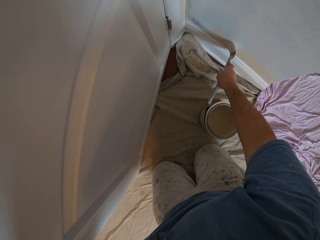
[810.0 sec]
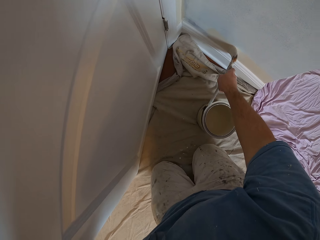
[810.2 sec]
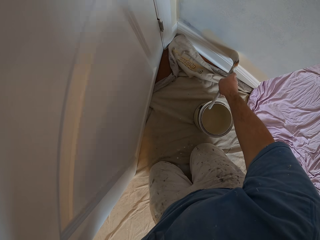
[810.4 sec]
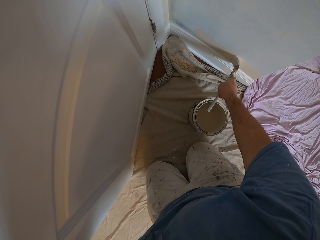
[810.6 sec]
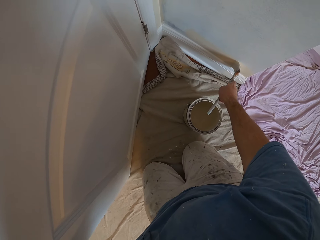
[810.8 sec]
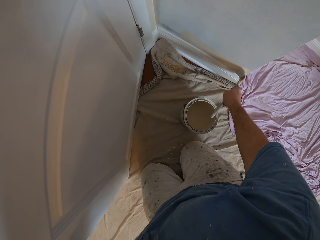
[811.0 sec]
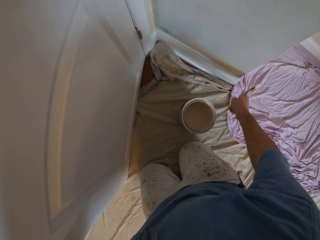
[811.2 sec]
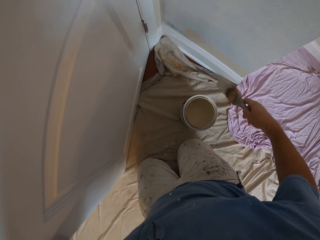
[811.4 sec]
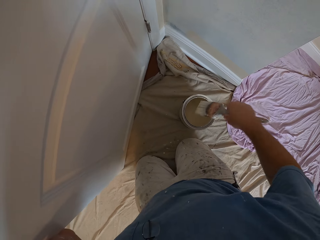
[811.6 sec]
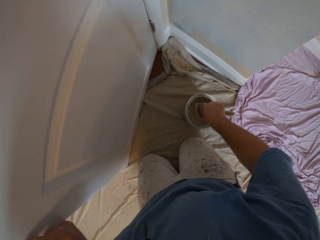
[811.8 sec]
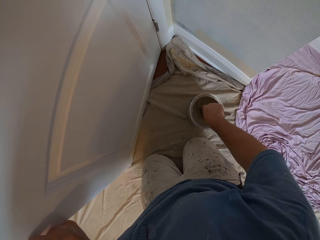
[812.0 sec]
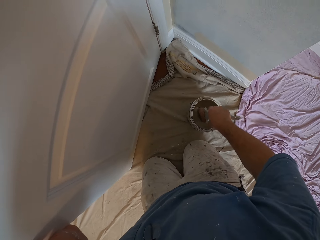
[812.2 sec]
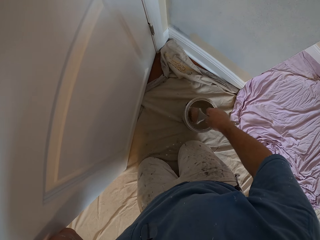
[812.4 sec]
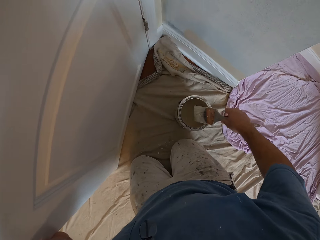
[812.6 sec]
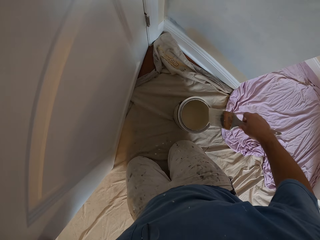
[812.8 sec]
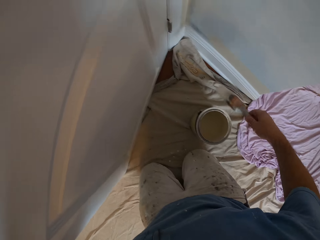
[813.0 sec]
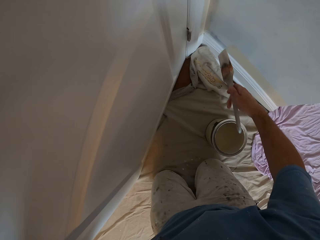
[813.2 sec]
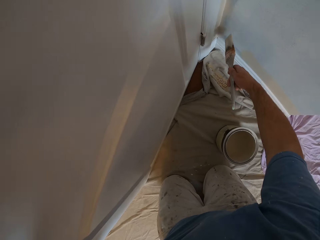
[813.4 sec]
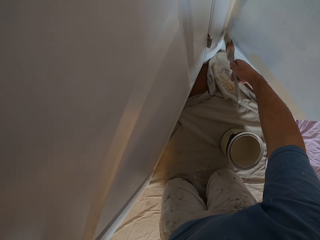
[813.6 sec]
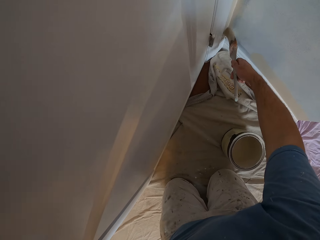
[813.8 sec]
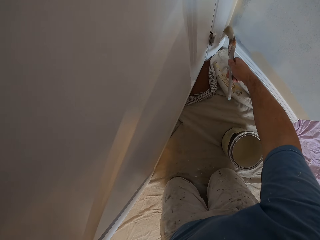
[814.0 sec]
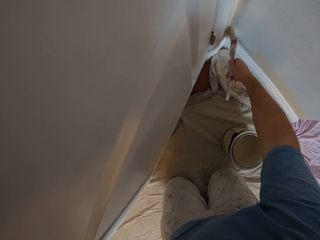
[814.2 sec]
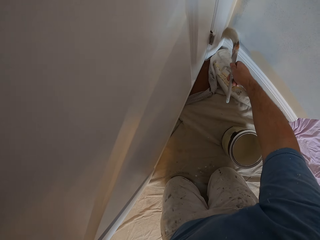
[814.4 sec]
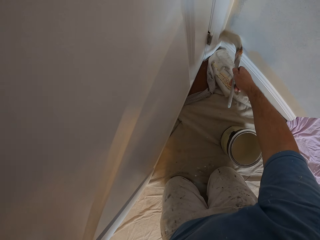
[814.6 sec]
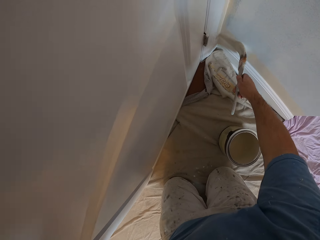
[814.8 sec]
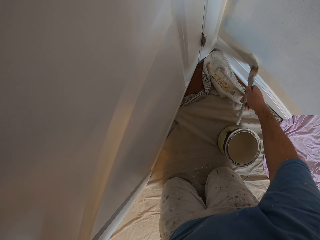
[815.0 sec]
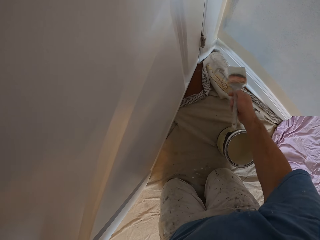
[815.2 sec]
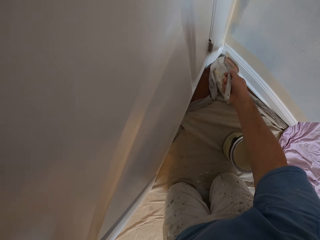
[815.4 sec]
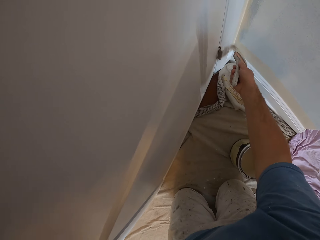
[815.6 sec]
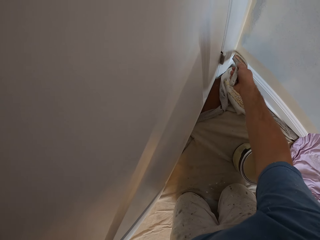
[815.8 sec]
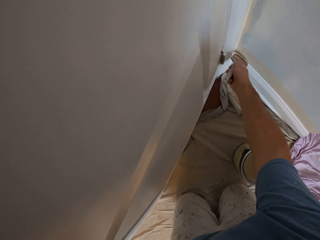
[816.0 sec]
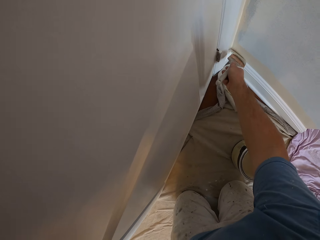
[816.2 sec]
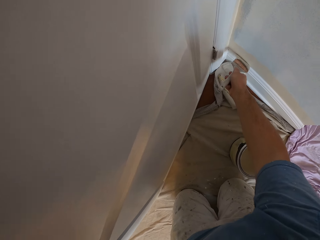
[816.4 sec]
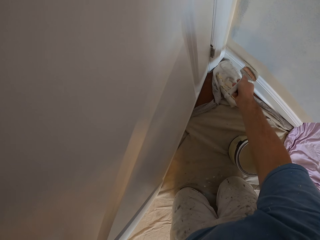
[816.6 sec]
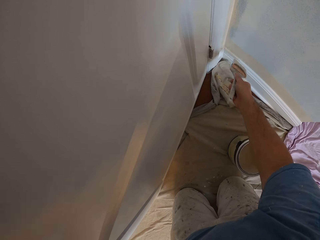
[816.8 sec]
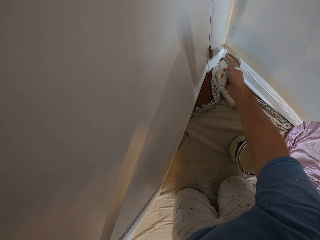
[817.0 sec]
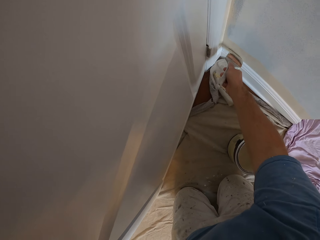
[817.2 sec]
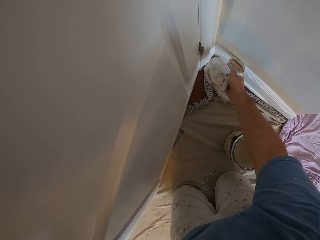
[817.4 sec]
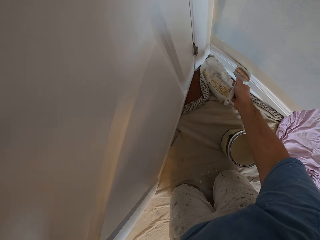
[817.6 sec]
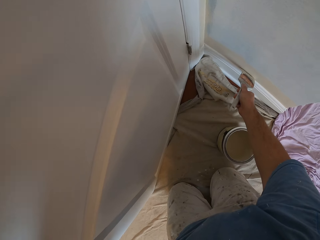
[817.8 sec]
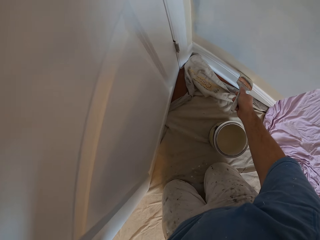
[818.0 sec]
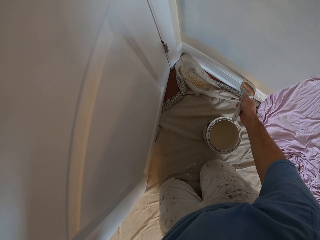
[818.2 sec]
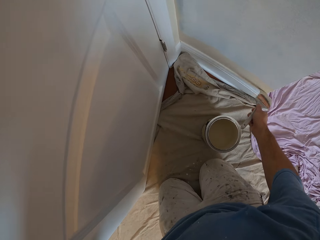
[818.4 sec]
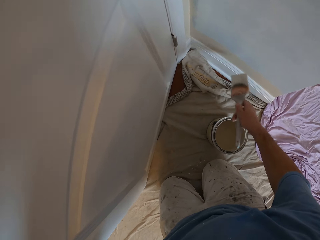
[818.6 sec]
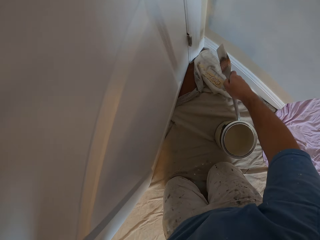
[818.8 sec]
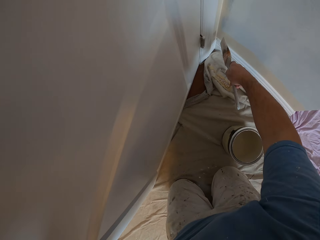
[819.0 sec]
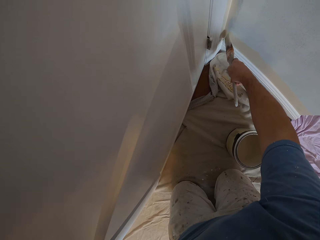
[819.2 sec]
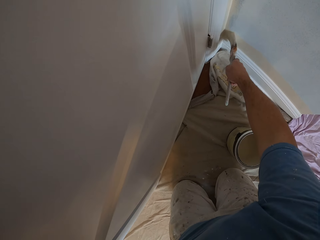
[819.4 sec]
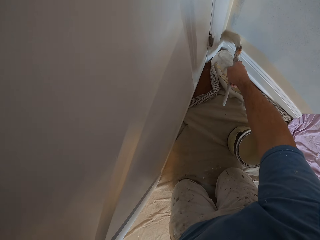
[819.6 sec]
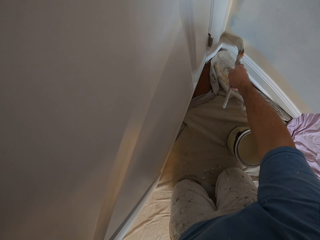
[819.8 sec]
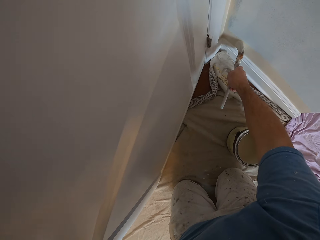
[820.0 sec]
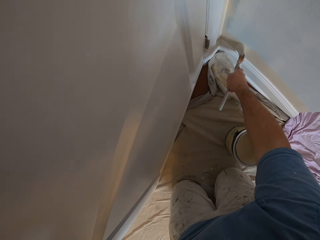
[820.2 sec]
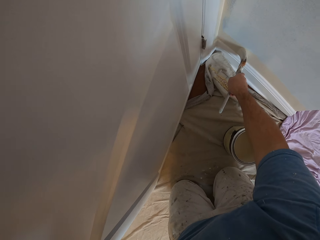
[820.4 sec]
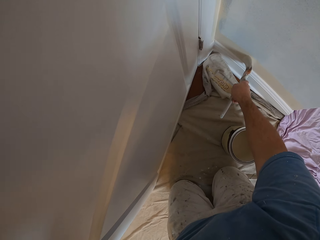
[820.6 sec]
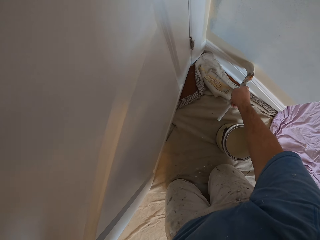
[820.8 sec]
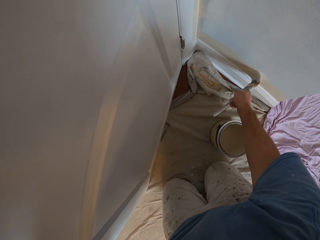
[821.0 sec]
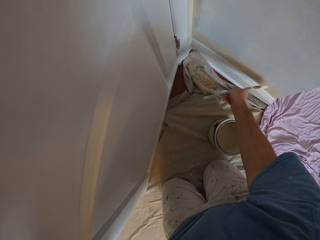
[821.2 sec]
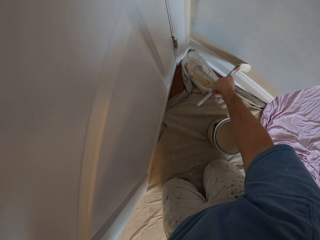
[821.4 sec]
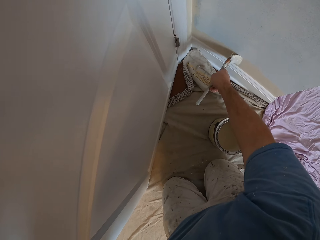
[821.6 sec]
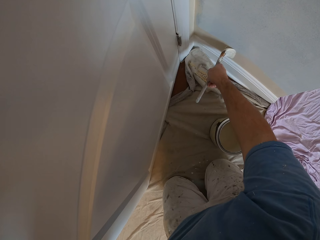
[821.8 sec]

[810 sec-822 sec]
The camera wearer dips the paint brush into the paint can. They paint the wall with the brush.

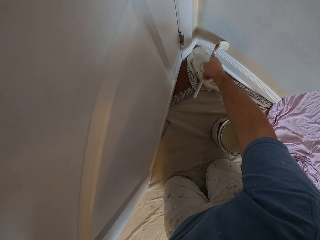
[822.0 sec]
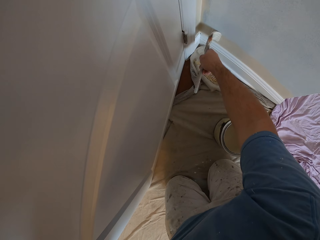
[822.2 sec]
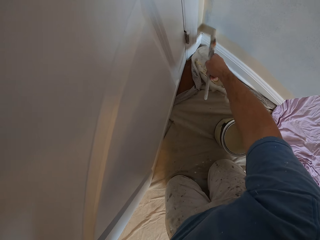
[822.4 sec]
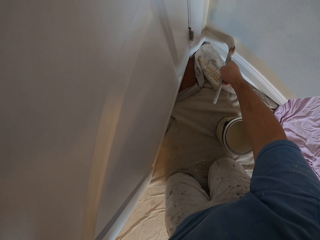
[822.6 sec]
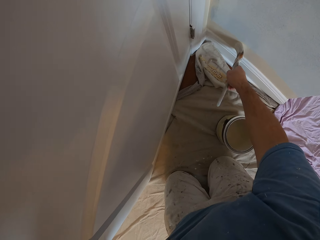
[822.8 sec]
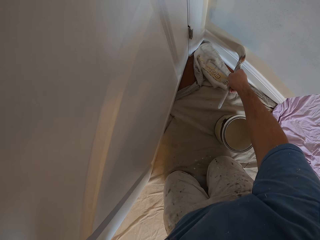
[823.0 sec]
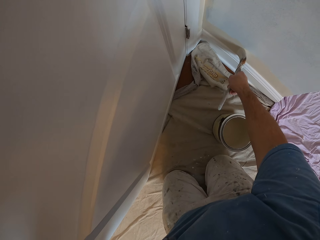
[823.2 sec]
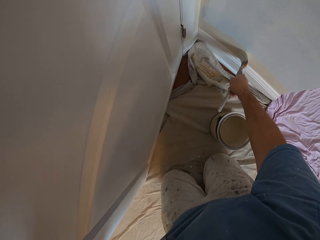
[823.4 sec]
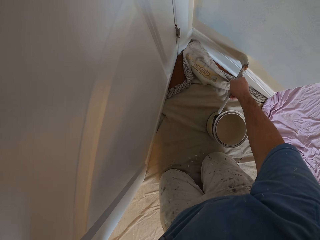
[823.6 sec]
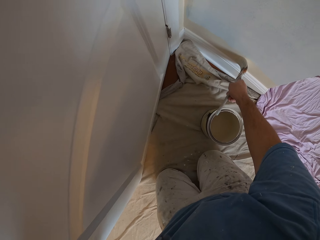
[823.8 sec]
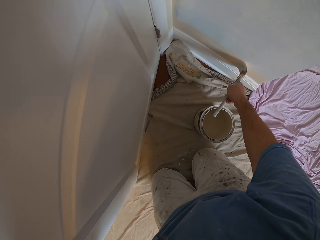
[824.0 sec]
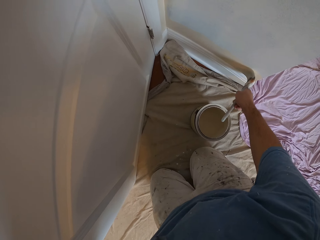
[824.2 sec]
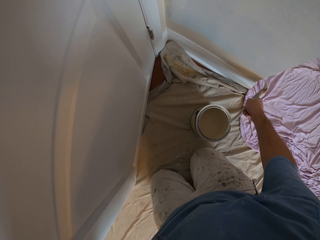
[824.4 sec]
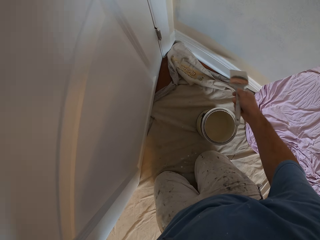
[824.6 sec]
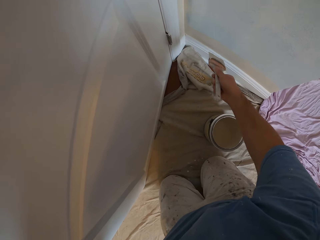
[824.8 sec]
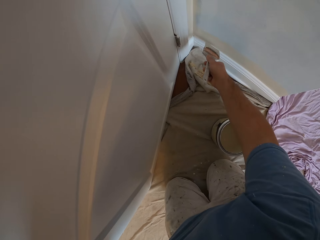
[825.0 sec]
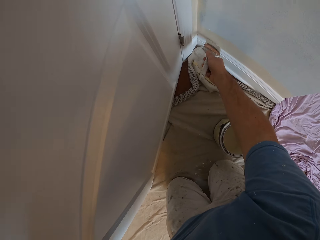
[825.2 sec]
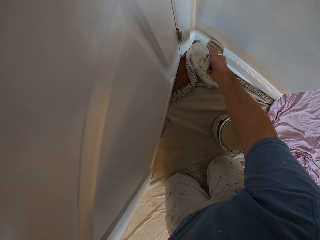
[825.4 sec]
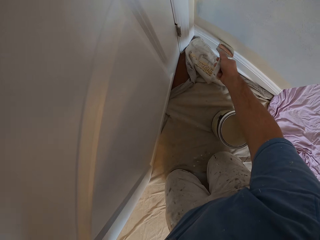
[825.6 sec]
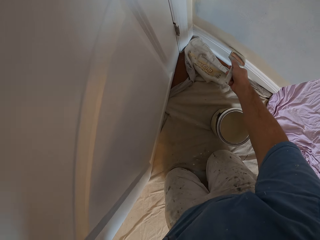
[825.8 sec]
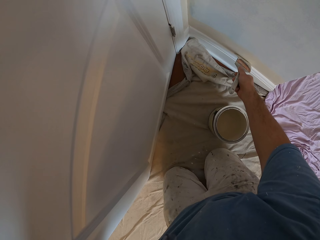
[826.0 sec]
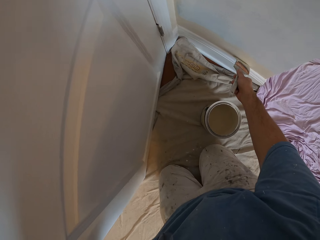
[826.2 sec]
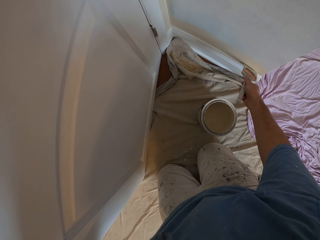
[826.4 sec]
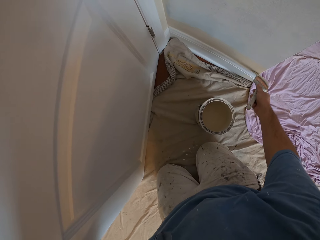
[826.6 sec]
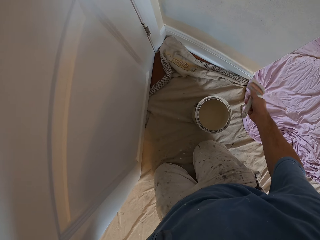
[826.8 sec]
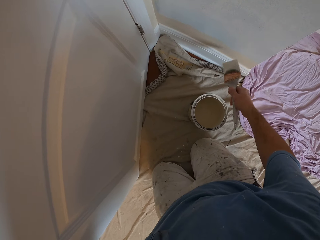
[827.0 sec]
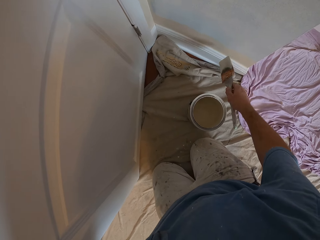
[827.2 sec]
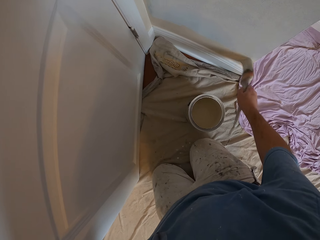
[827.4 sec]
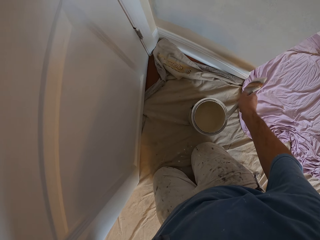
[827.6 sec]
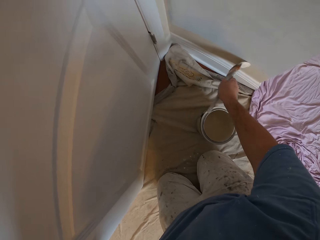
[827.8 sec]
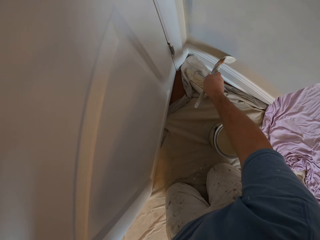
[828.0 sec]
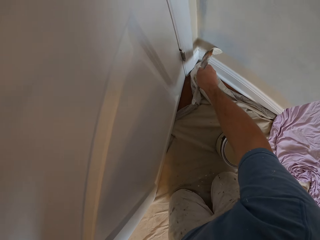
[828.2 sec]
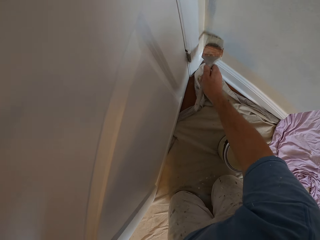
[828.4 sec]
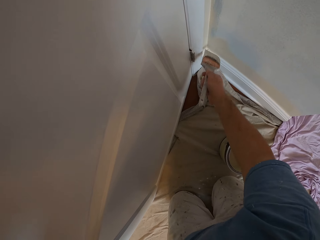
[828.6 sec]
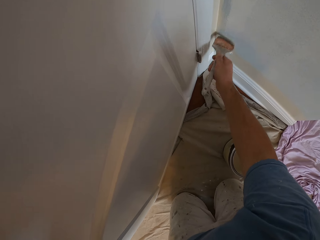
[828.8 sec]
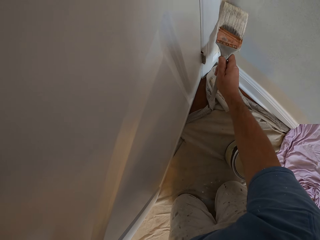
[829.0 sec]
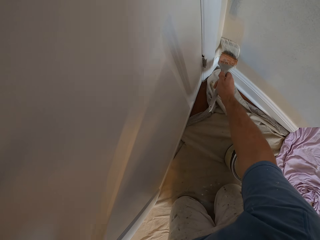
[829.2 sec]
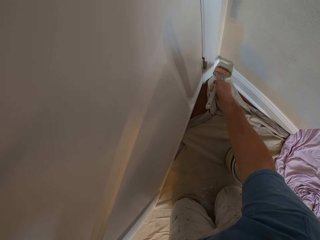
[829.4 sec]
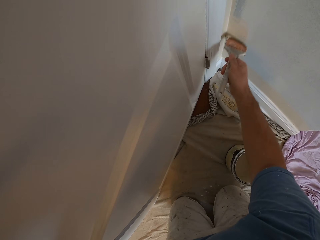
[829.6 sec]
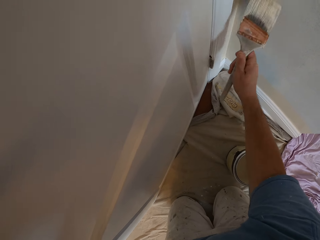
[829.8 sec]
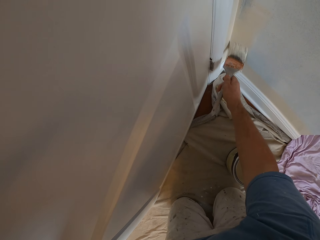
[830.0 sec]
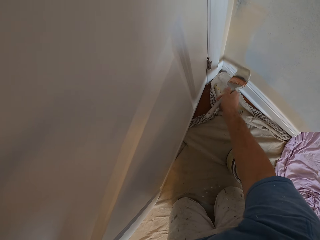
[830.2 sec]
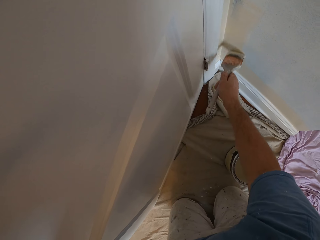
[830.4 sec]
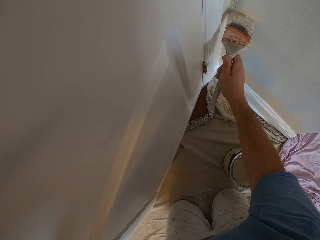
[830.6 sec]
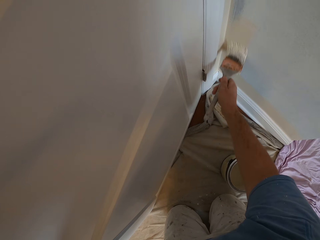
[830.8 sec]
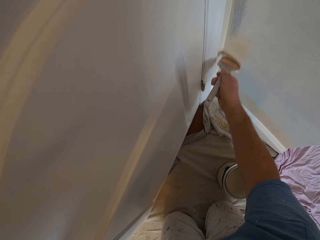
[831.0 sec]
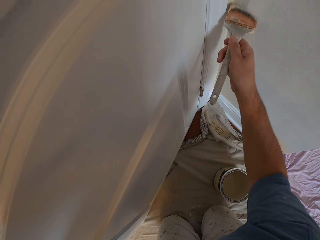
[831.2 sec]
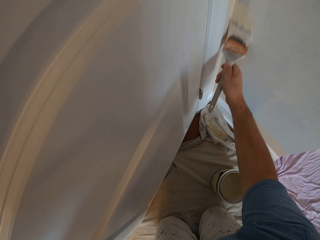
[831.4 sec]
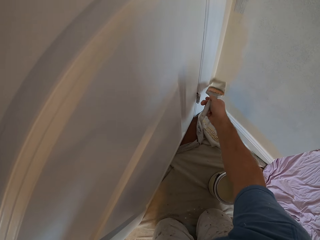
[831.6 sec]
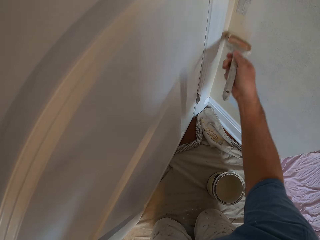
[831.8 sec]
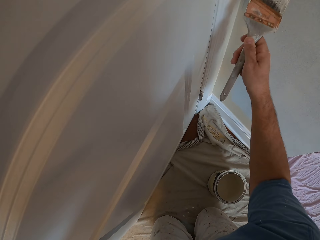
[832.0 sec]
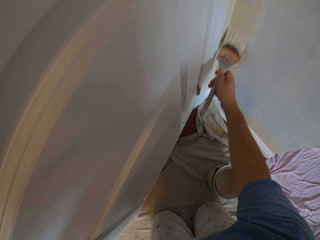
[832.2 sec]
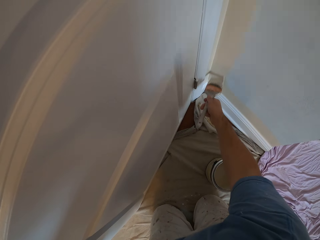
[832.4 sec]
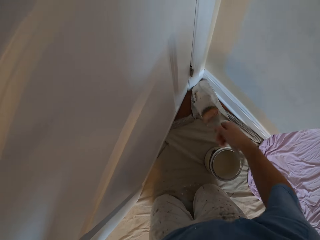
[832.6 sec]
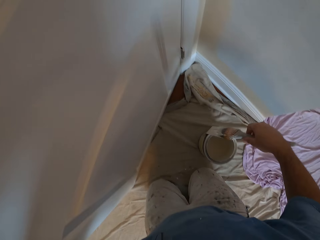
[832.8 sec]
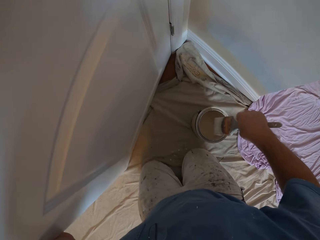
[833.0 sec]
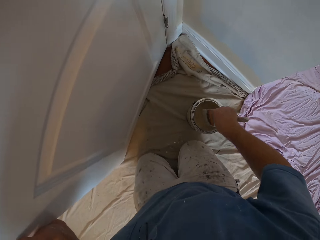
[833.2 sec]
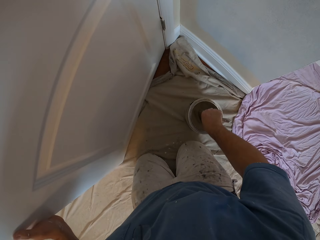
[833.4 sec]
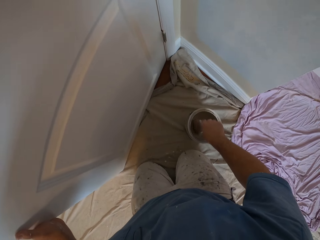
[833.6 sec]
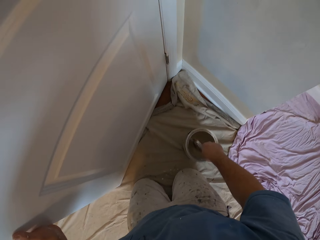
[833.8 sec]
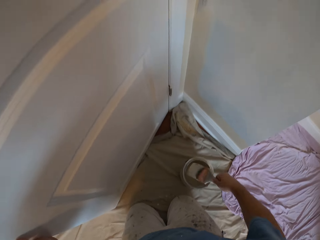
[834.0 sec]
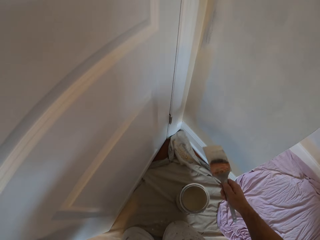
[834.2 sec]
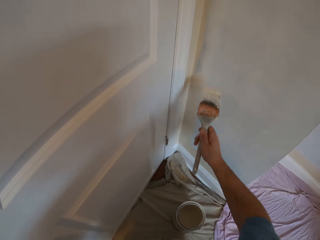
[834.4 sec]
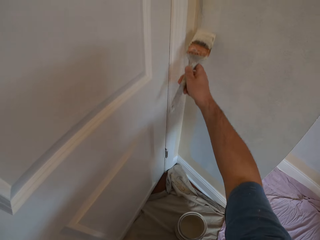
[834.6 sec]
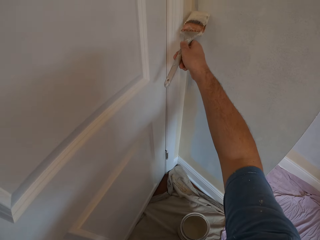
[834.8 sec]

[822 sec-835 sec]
The camera wearer dips the brush into a paint container.
